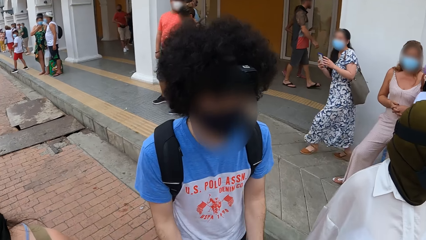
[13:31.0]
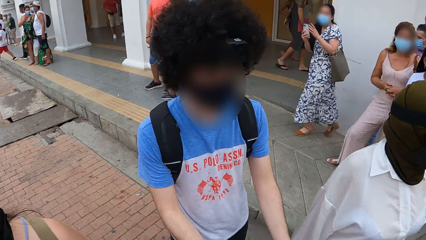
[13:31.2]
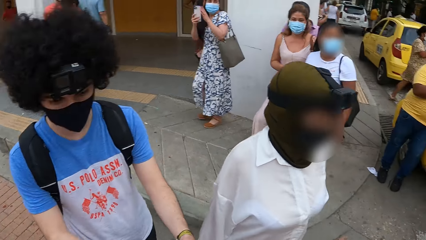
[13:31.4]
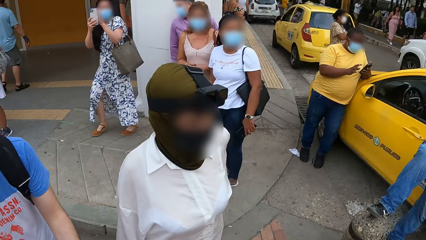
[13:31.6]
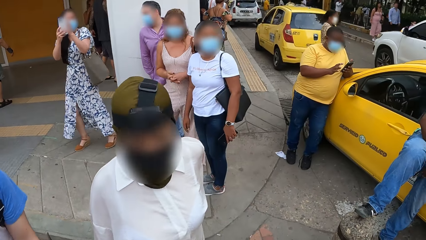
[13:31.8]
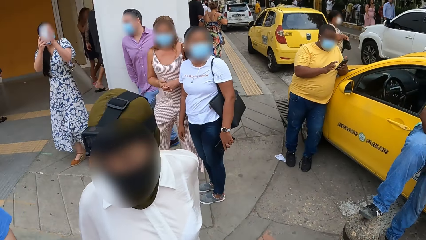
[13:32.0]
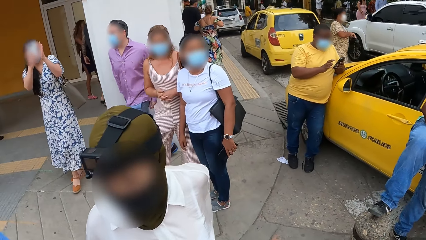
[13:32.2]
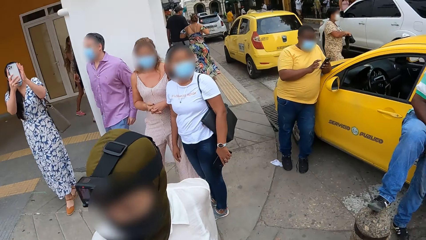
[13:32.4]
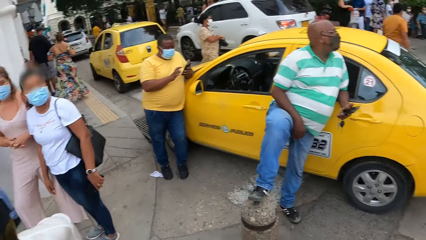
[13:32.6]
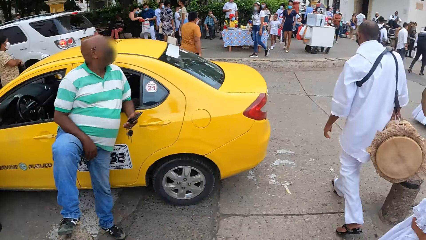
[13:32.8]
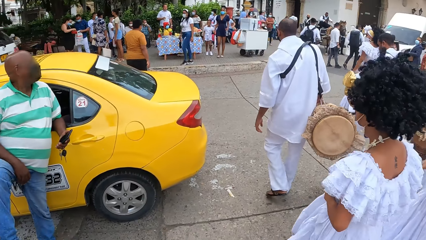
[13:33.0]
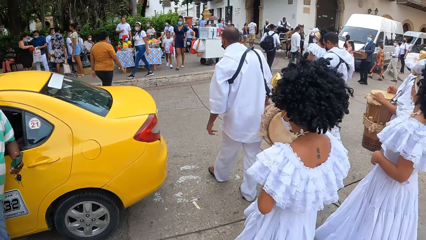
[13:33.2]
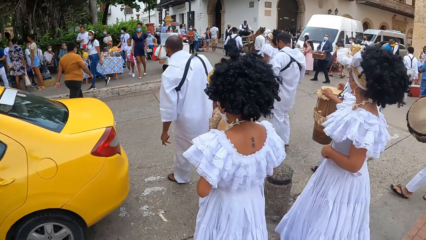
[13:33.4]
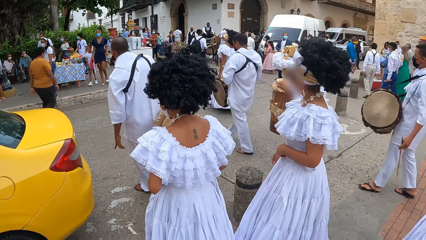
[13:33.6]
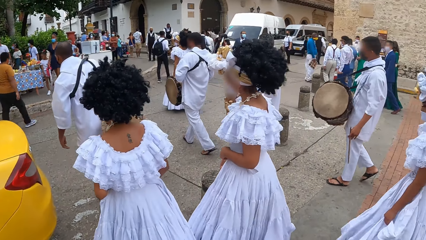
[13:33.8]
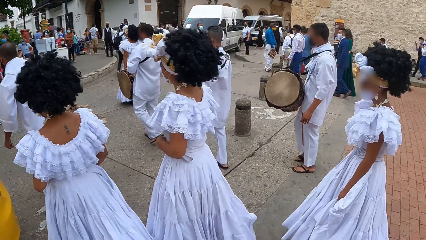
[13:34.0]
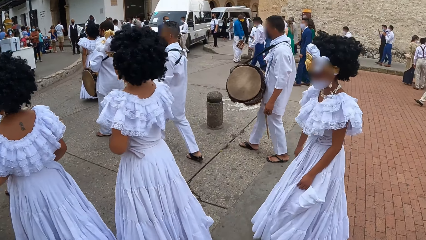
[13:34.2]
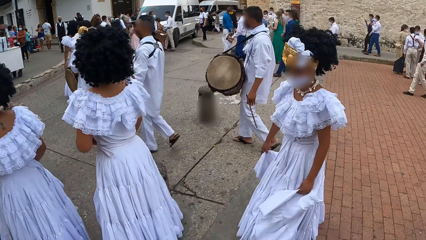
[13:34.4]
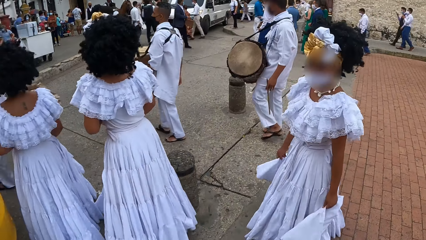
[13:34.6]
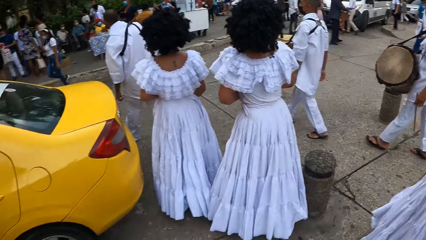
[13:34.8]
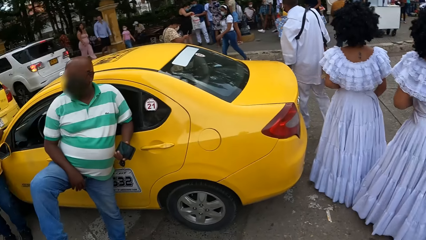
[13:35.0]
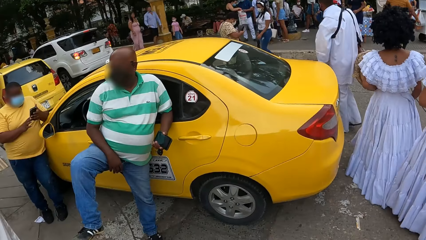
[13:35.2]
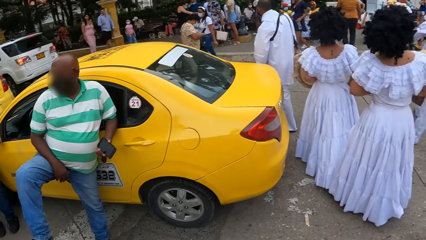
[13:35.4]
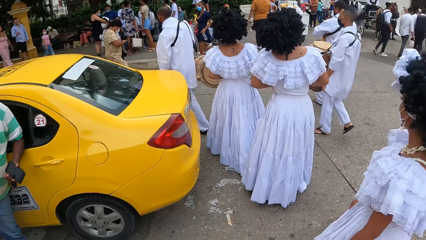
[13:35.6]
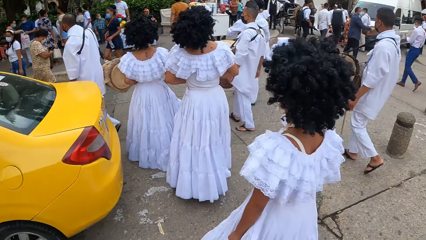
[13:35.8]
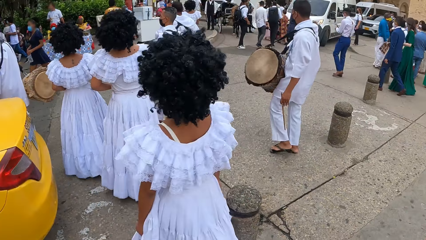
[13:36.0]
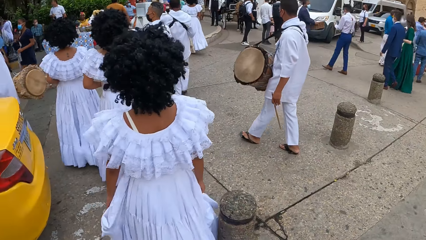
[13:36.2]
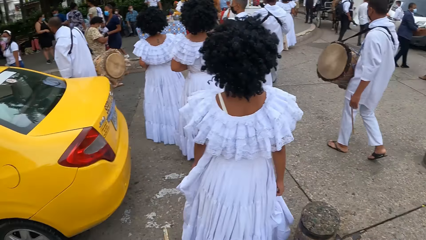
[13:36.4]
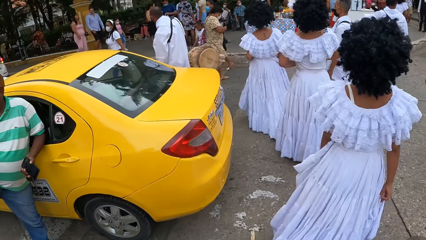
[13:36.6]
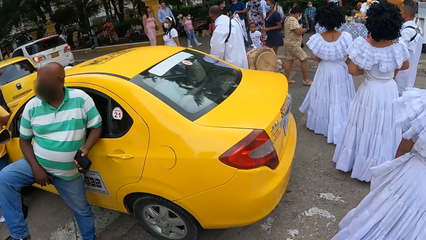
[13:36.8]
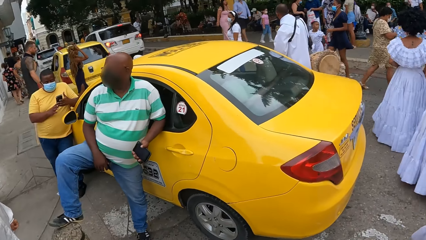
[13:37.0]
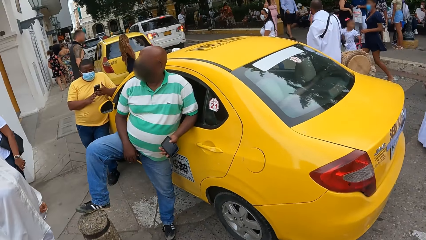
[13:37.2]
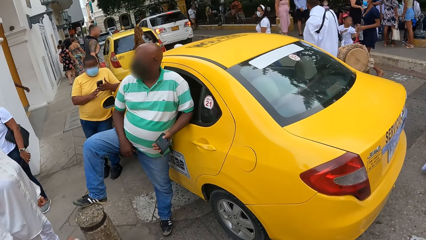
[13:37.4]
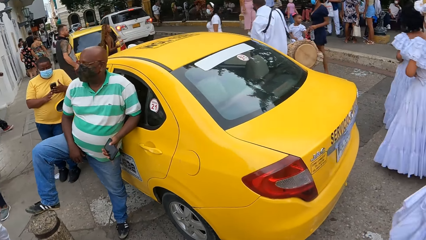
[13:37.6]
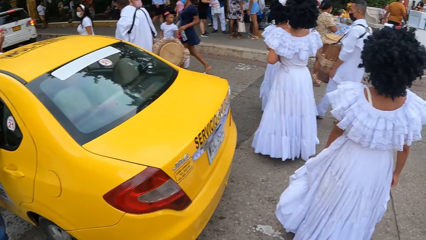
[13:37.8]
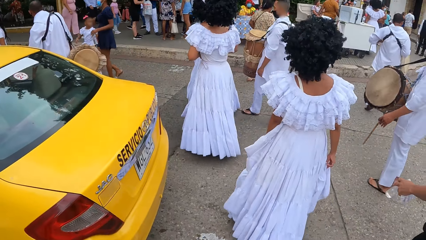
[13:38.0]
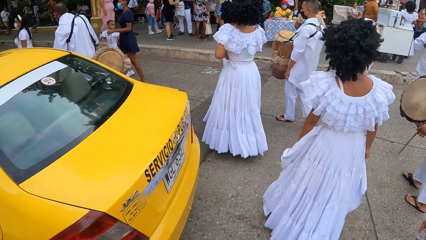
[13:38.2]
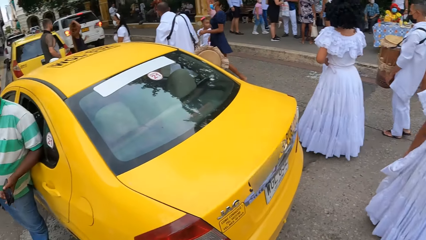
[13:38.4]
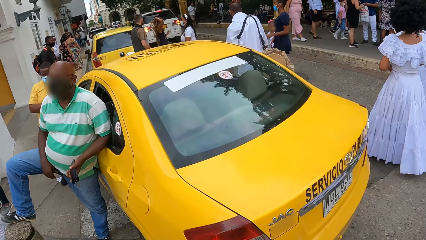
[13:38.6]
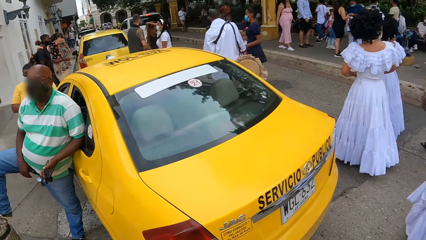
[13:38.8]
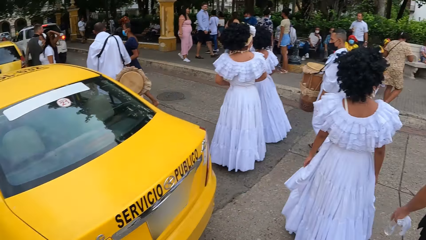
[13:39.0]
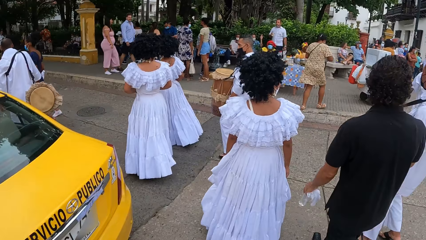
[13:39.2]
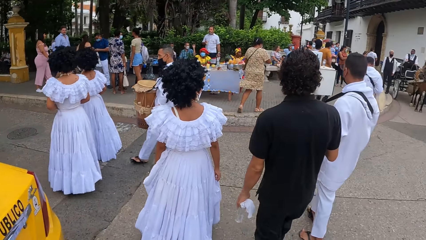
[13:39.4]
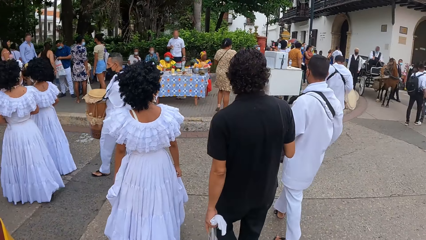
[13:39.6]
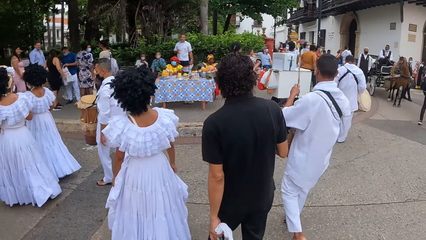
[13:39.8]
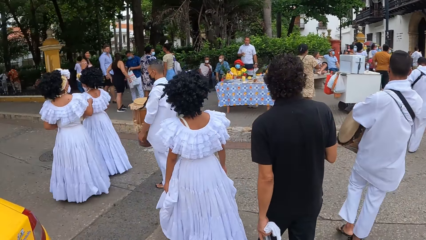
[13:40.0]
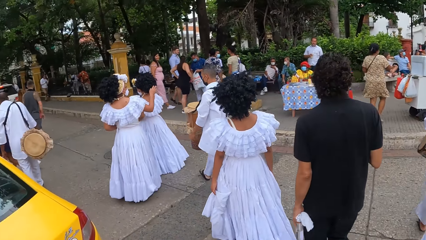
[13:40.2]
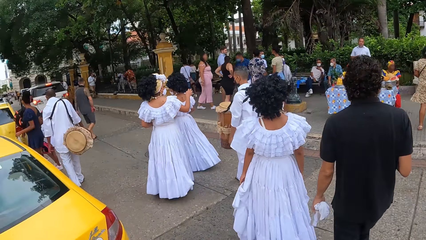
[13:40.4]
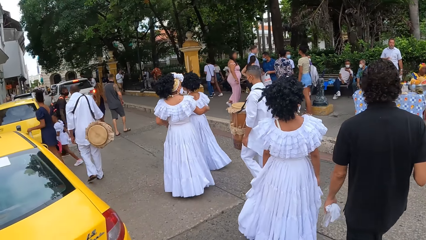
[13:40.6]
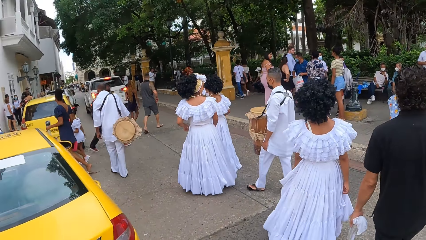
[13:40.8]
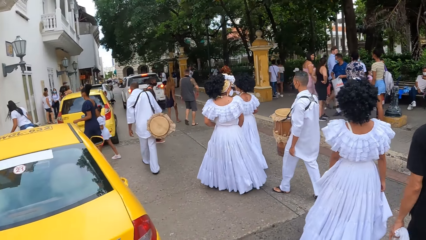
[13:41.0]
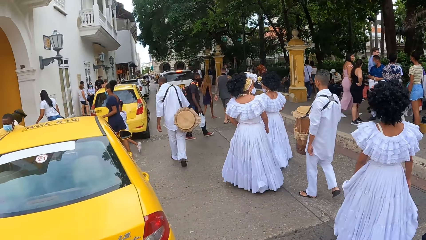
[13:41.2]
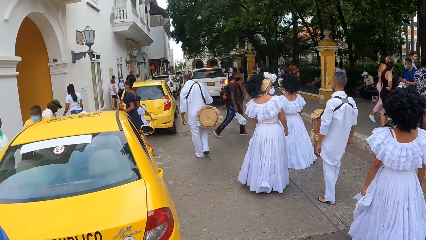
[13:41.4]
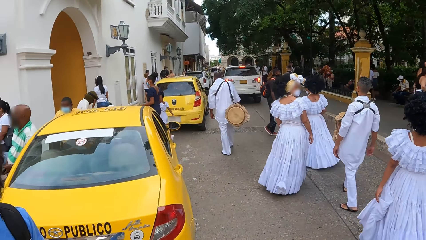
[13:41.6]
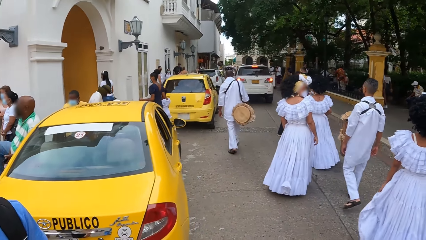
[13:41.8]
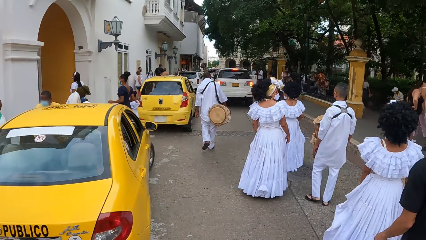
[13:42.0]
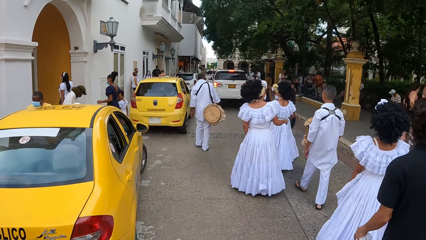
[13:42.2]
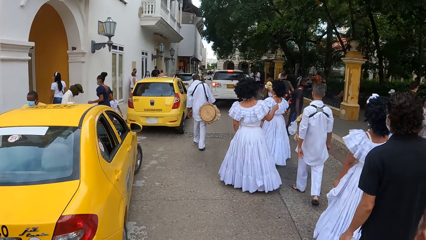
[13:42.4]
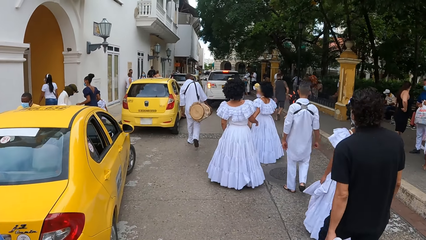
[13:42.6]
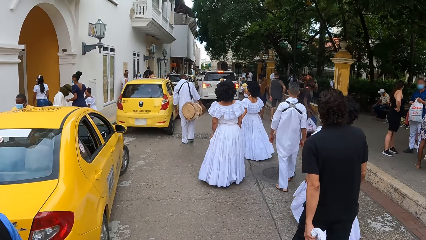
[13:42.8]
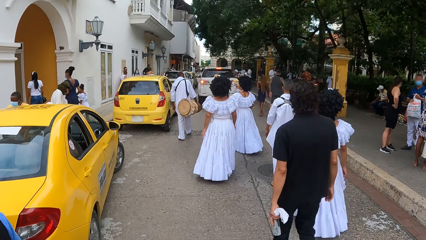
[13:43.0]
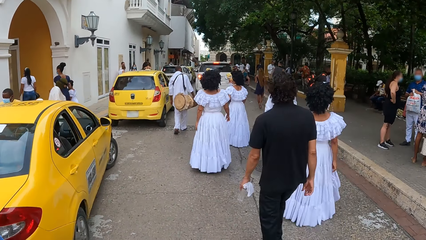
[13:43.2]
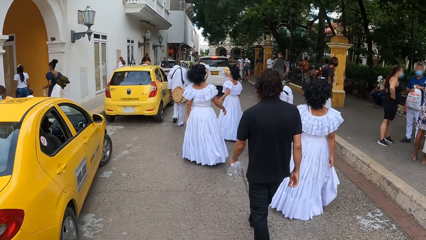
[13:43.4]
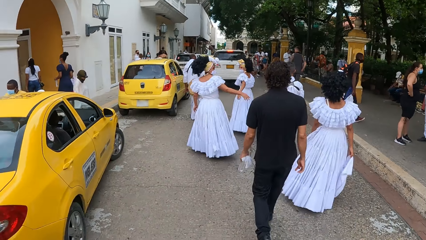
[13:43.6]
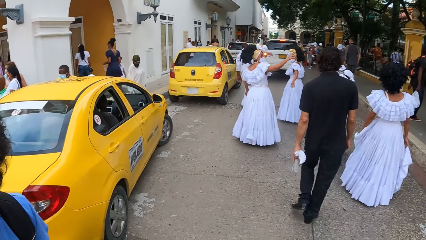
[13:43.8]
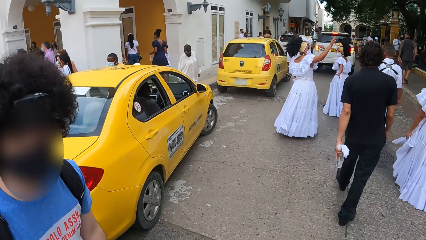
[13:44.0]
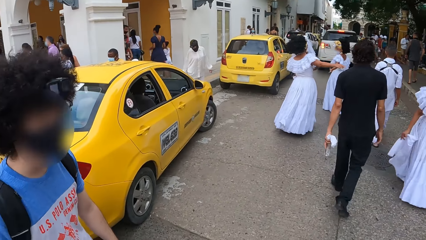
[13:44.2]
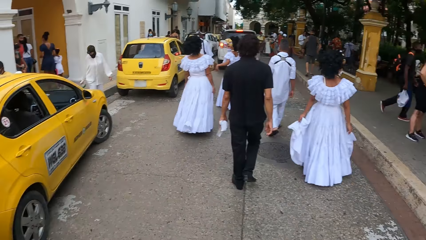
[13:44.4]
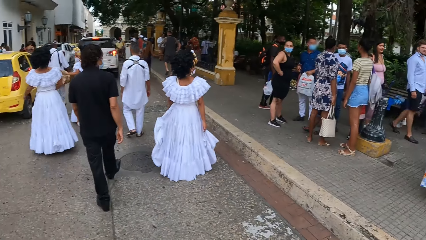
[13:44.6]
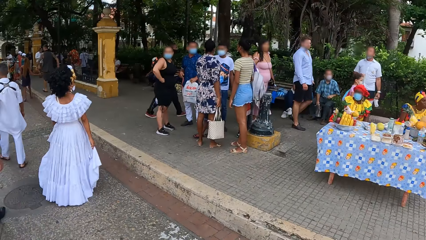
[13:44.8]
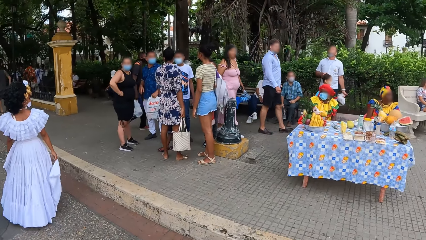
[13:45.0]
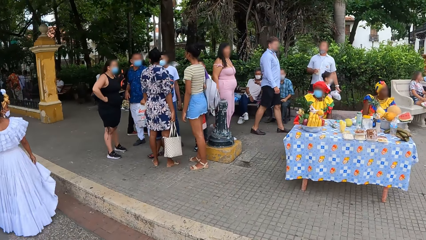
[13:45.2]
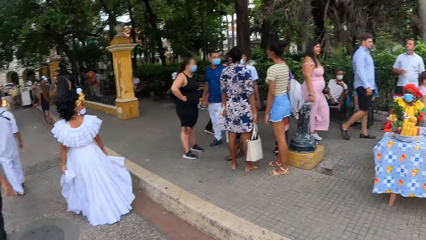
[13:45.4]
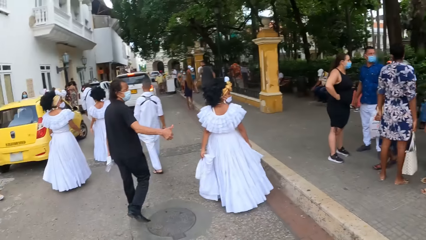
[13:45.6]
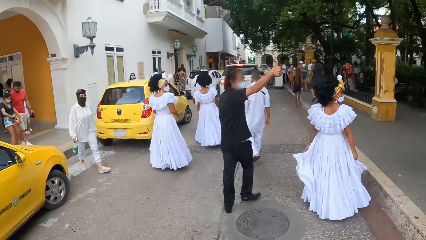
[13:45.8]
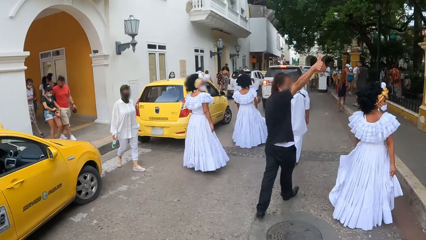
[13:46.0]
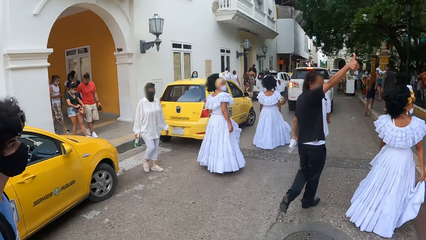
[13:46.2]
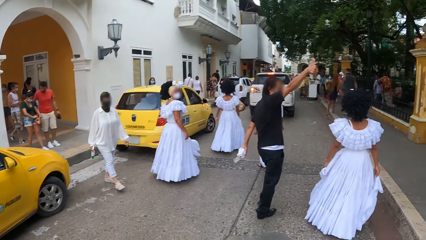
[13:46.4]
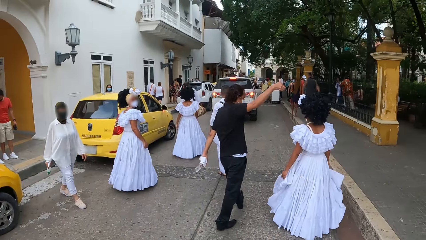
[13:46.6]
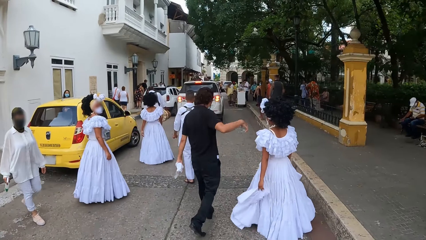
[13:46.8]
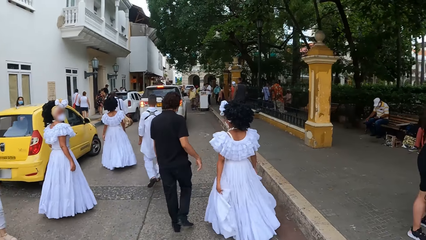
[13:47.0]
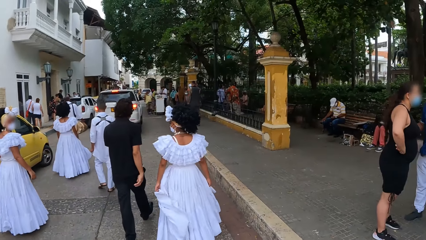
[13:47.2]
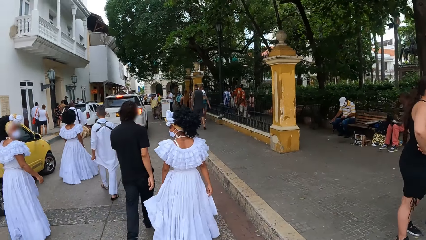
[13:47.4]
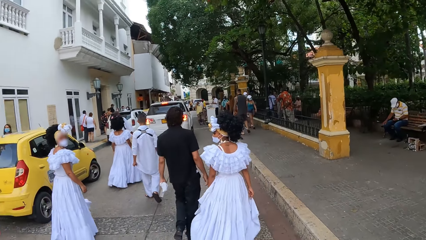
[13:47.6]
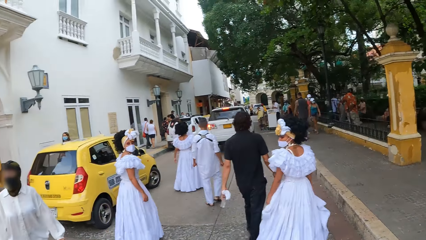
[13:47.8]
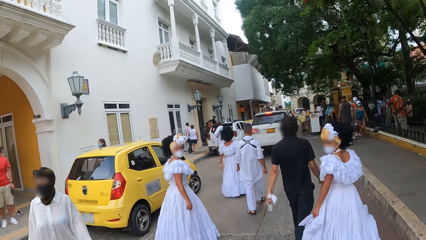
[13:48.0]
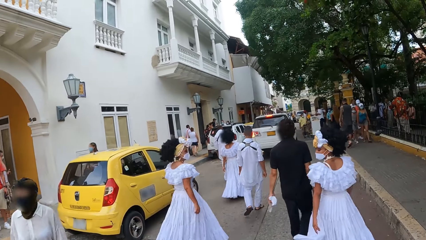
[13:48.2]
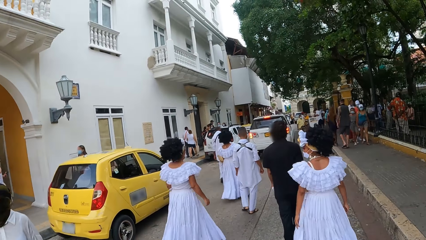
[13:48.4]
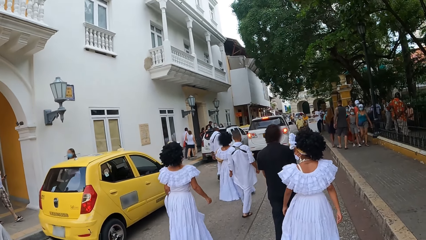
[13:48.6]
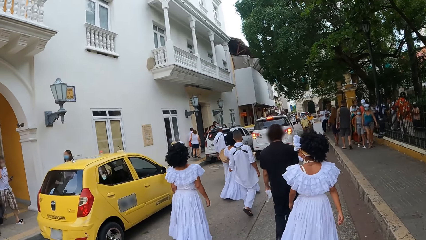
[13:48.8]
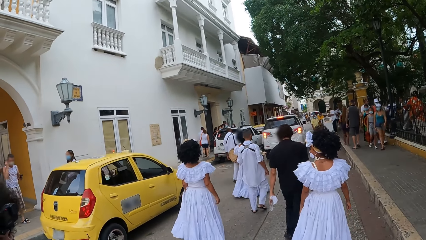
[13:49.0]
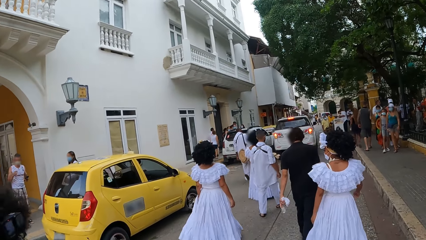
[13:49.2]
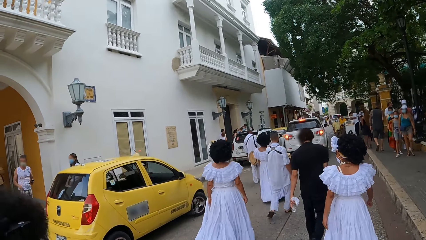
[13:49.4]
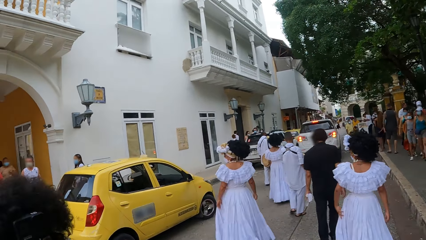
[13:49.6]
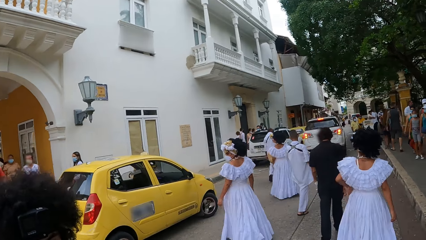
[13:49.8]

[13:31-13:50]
A man speaks with gestures to the camera wearer. The camera wearer looks around. They walk on the road. They look around. They look around again. They stare at the dancers. They look around. They look around again.
